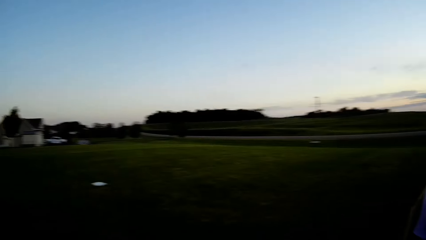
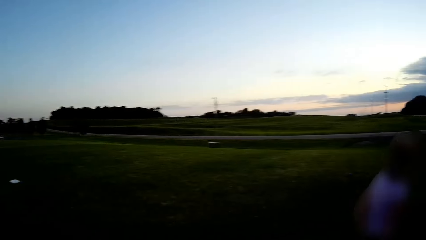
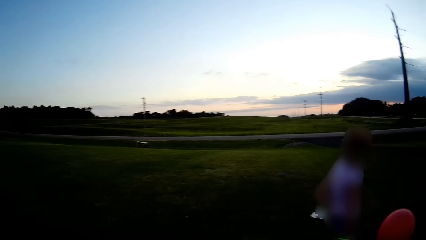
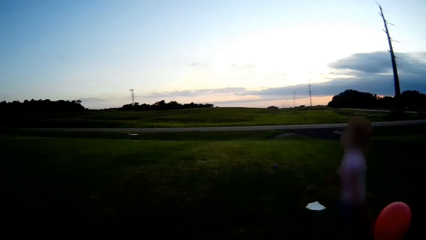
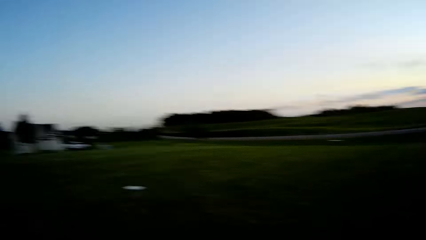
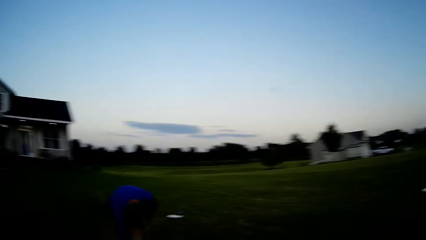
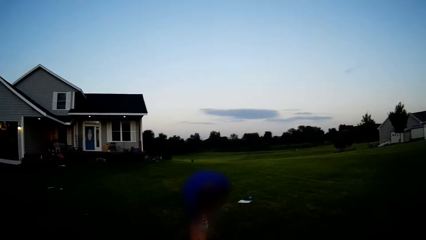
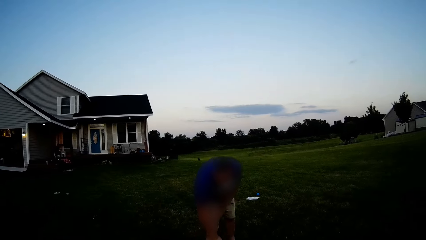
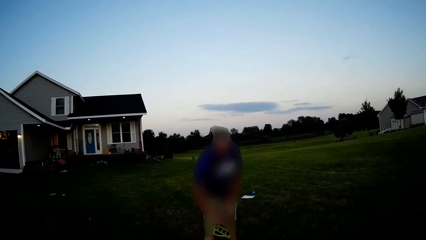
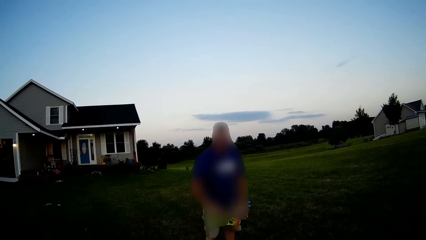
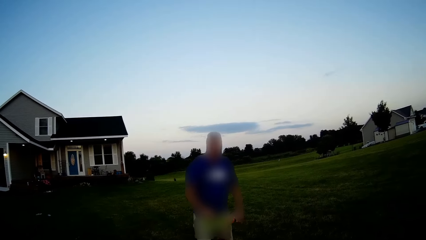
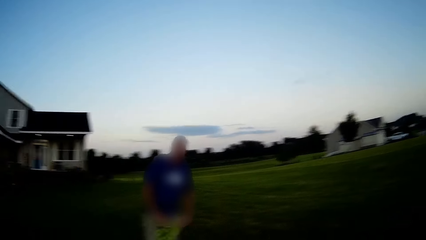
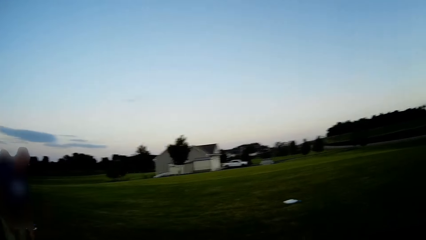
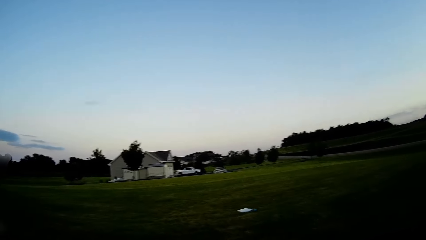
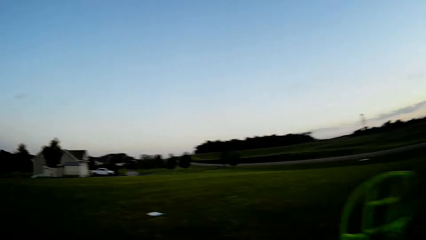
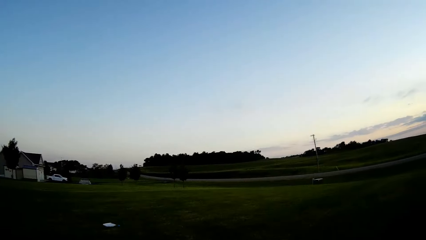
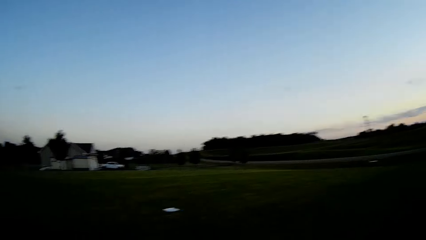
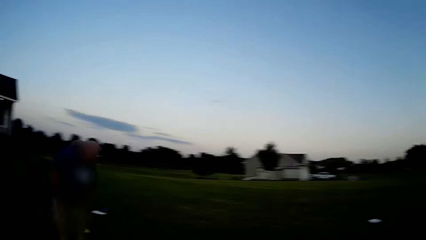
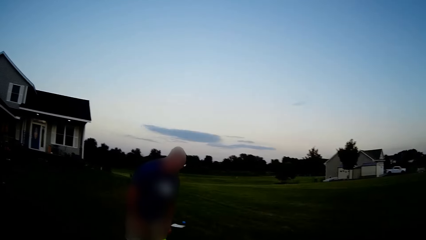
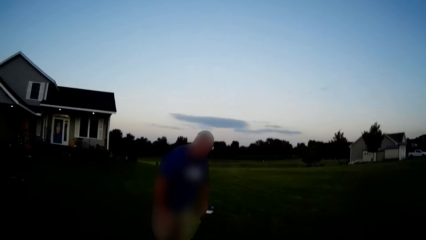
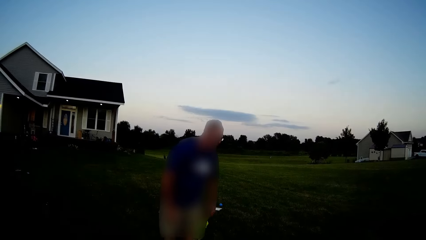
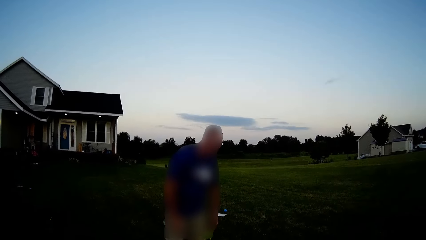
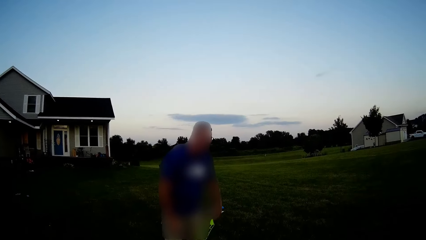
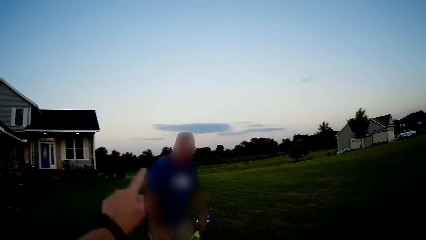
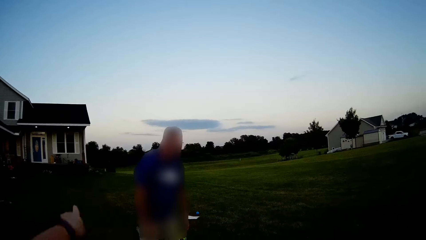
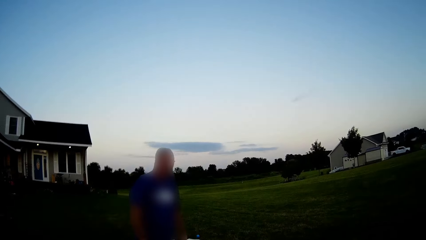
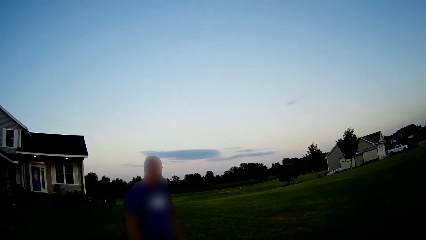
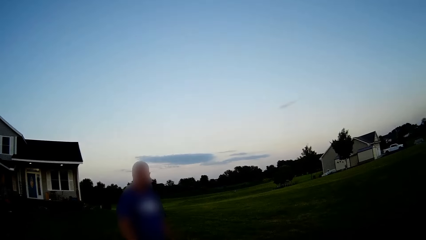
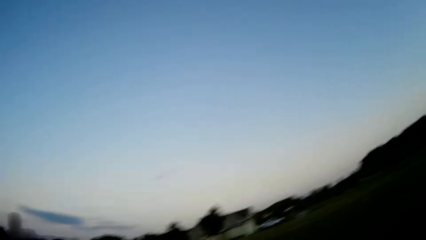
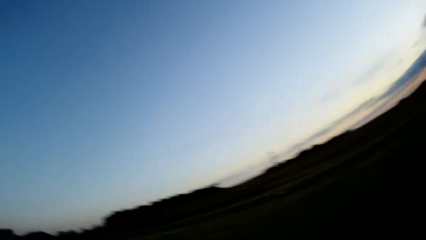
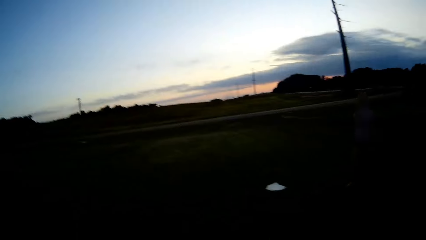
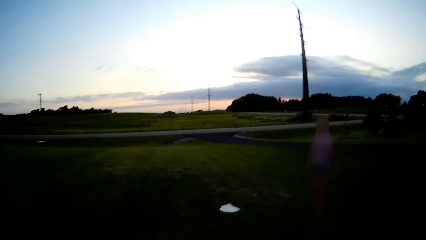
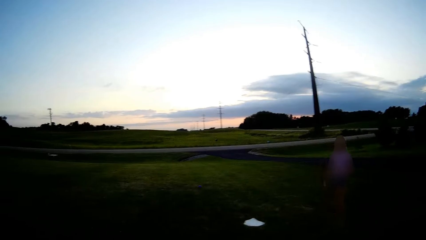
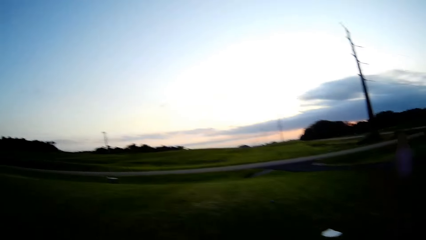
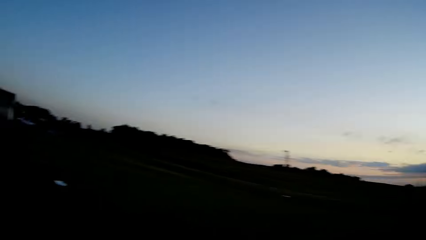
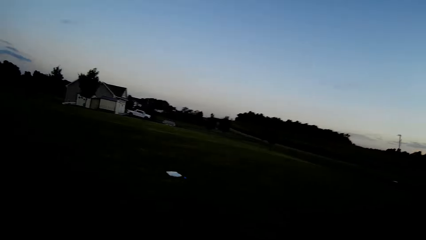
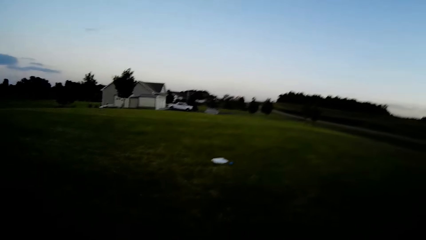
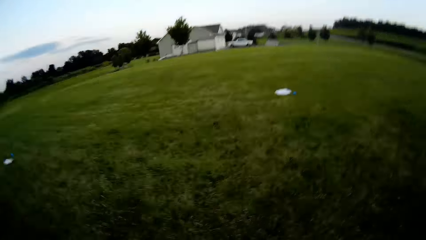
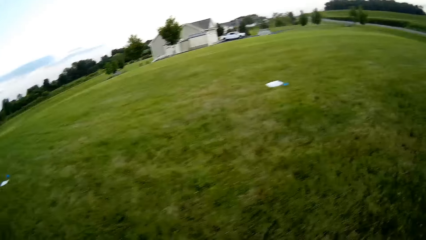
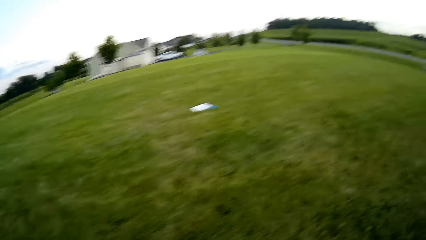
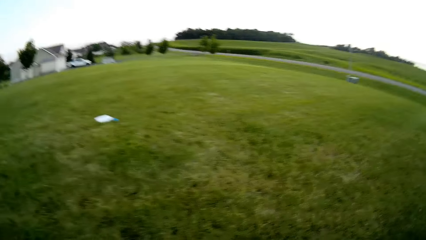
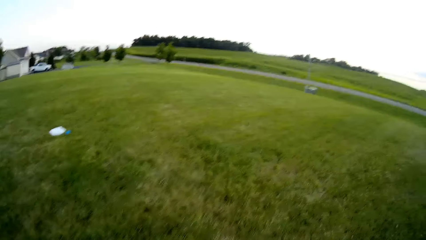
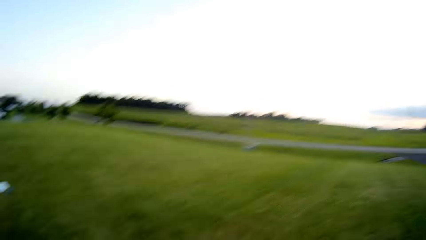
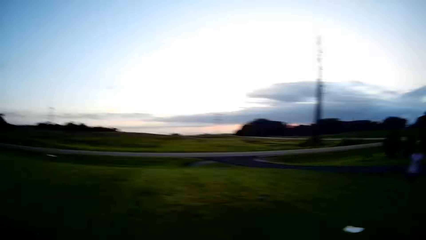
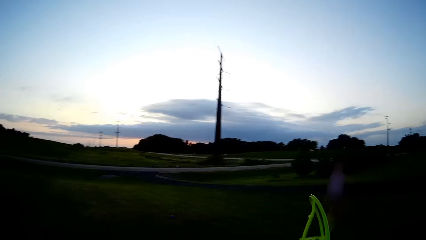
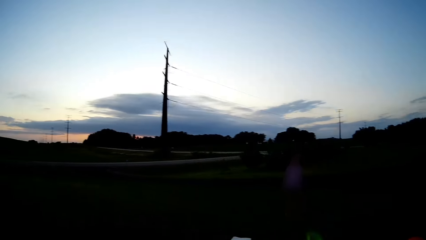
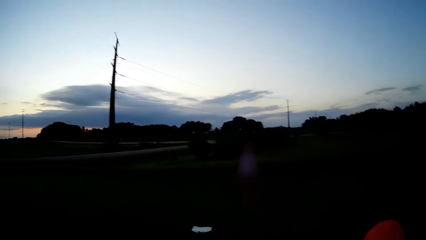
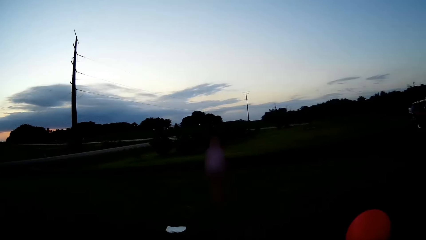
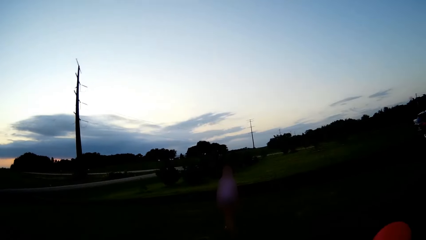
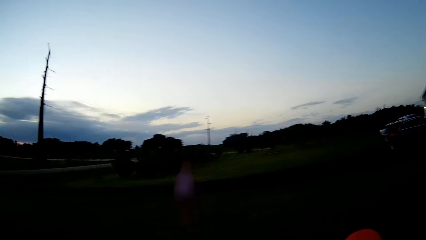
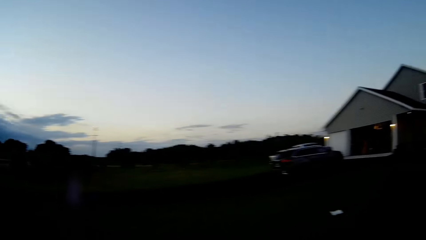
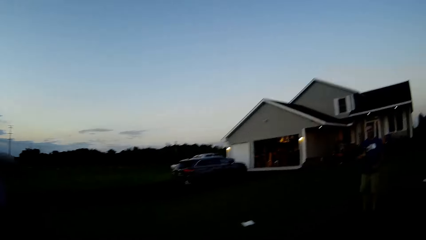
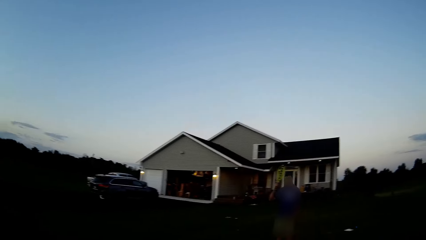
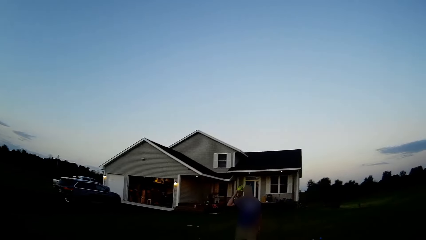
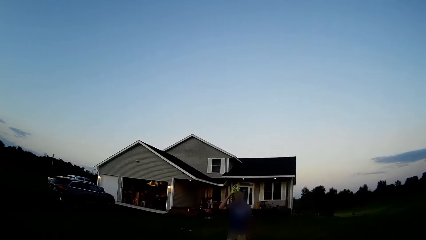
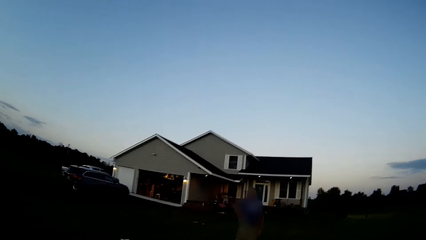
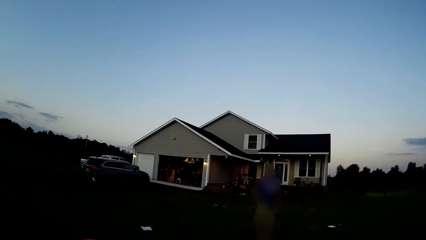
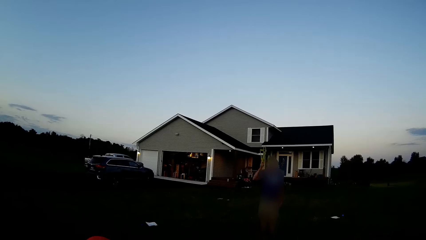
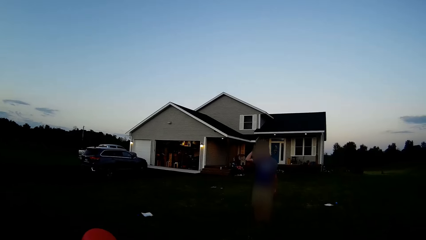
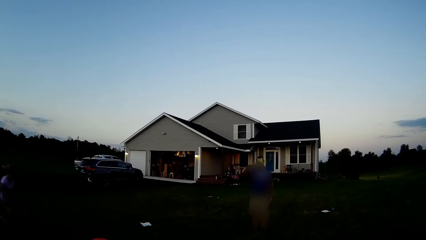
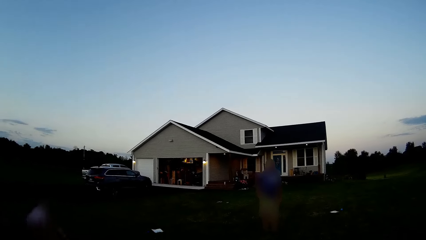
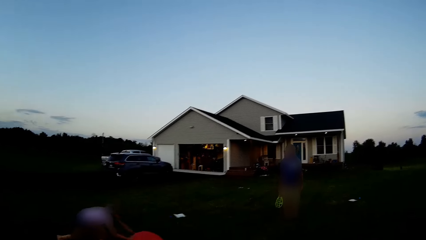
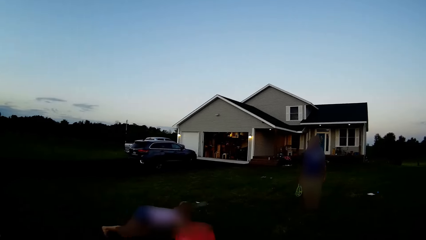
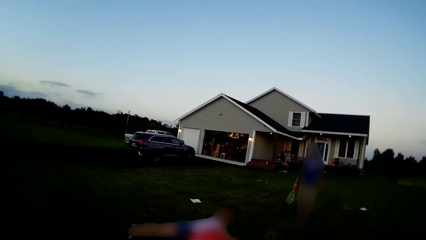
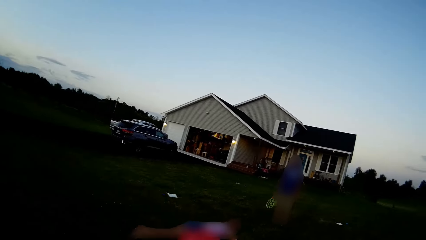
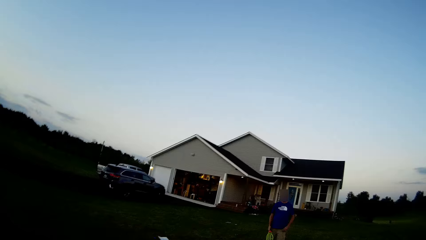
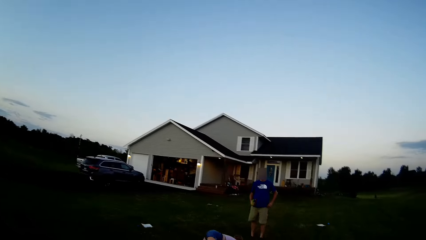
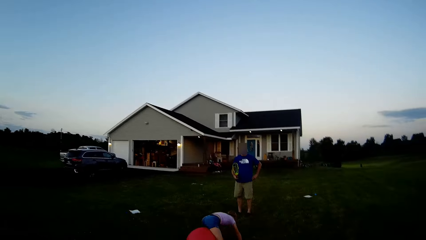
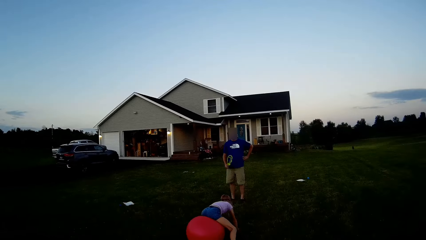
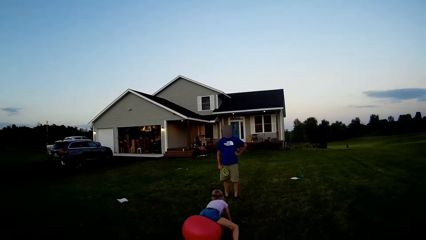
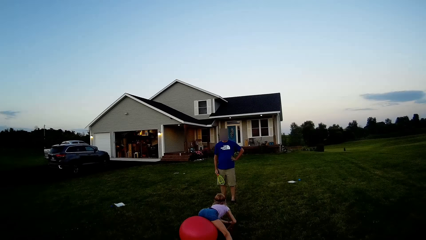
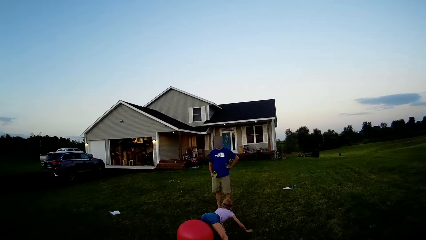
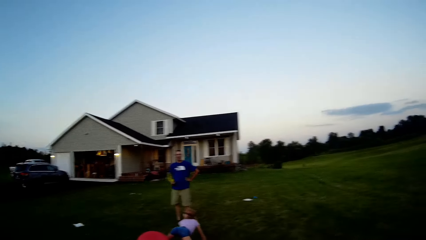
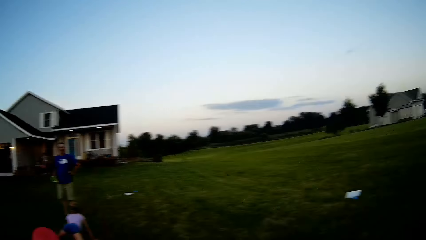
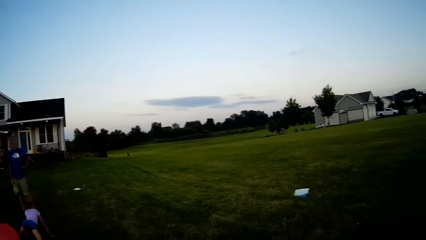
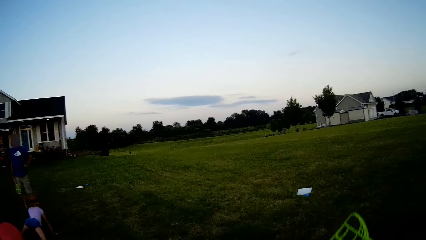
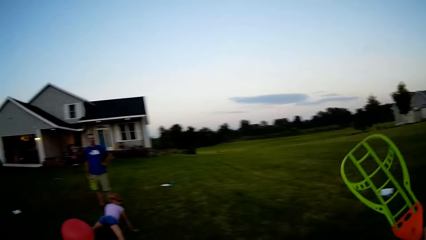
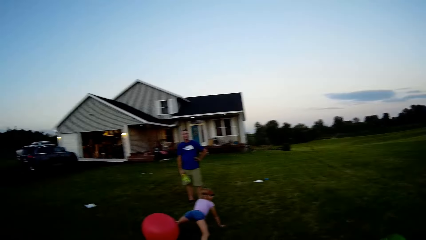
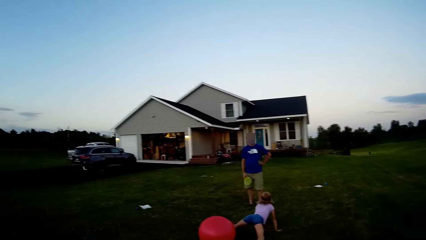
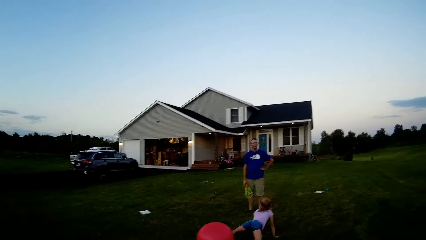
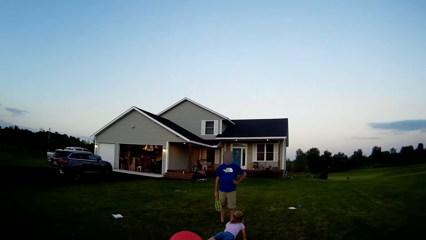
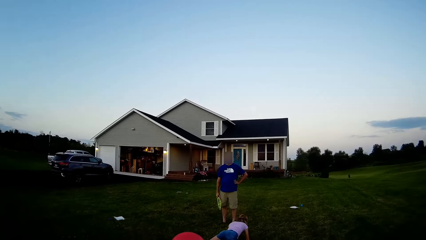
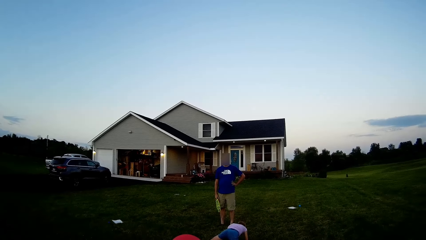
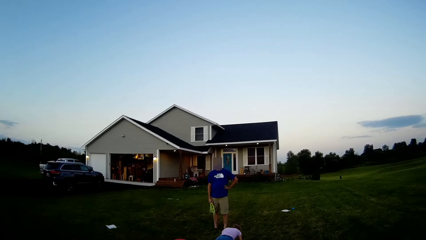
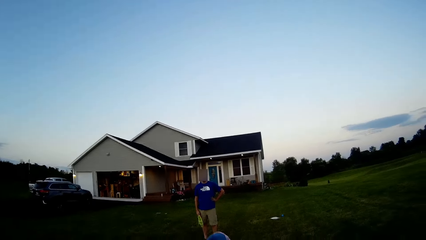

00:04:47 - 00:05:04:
A man picks up the tennis ball. The camera wearer plays tennis.
